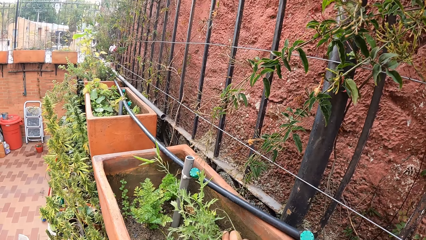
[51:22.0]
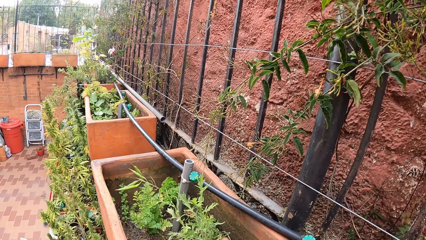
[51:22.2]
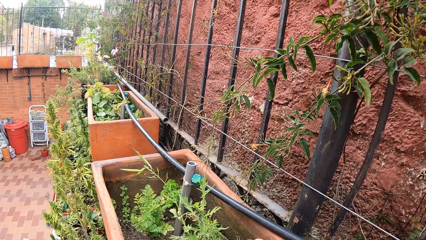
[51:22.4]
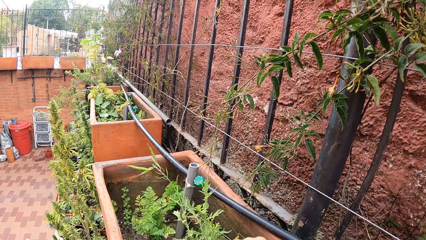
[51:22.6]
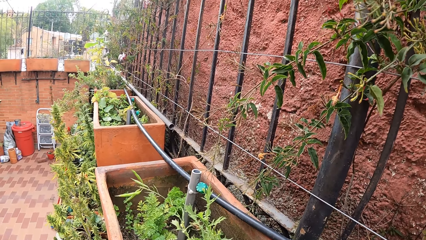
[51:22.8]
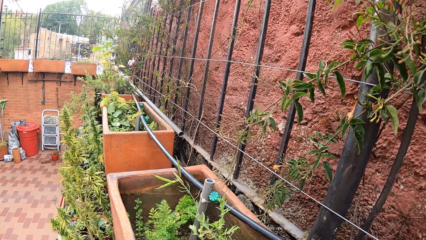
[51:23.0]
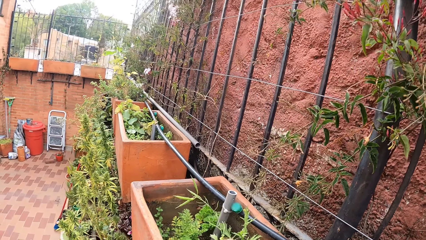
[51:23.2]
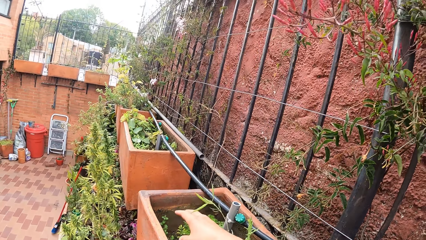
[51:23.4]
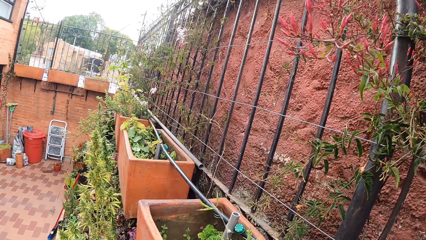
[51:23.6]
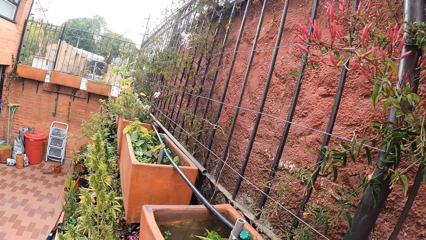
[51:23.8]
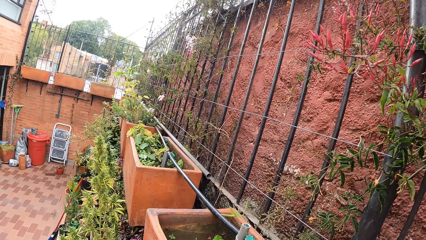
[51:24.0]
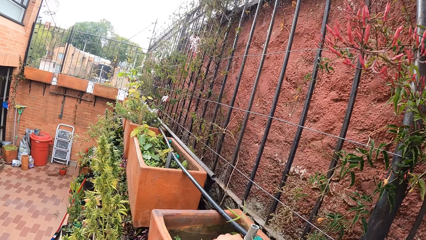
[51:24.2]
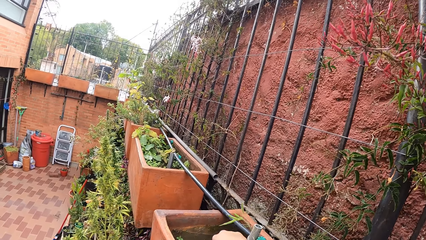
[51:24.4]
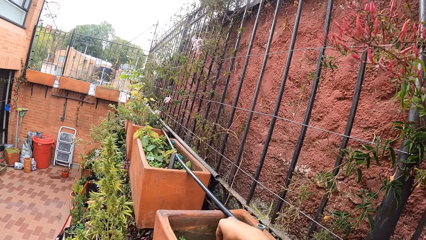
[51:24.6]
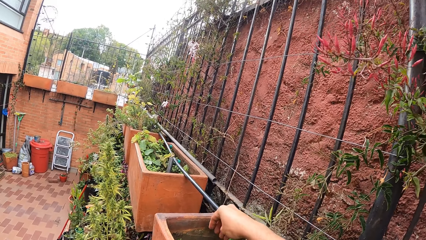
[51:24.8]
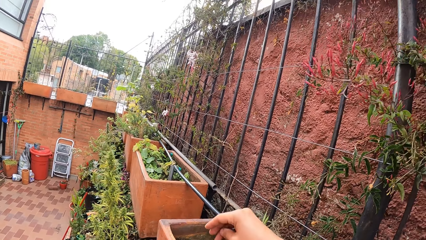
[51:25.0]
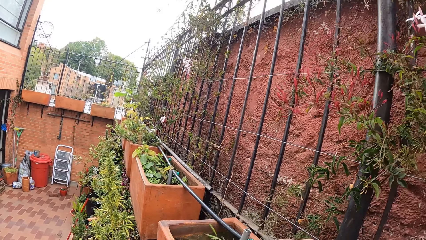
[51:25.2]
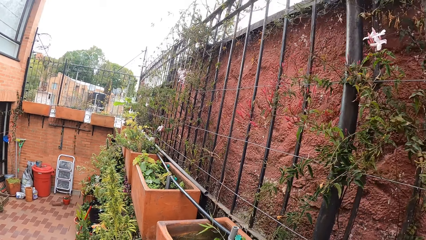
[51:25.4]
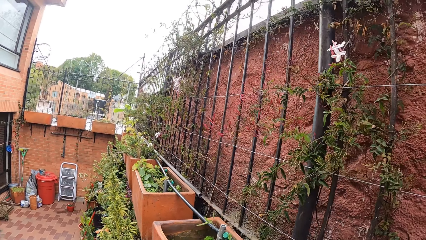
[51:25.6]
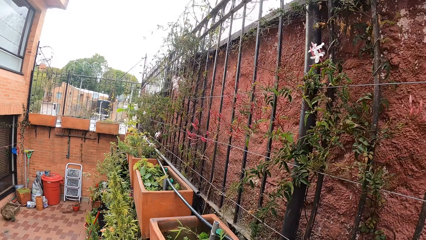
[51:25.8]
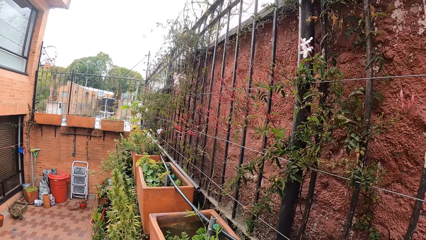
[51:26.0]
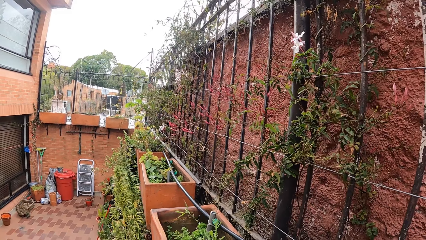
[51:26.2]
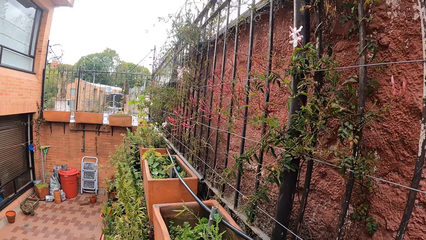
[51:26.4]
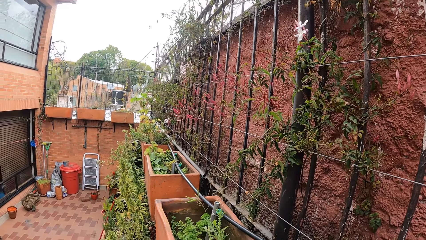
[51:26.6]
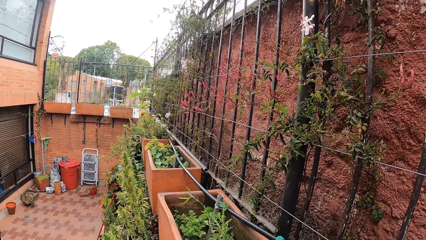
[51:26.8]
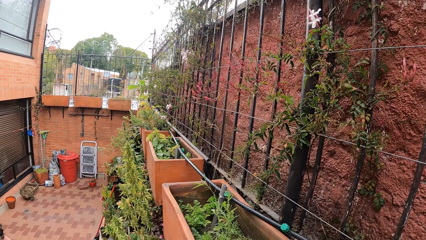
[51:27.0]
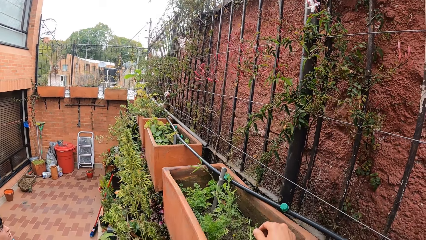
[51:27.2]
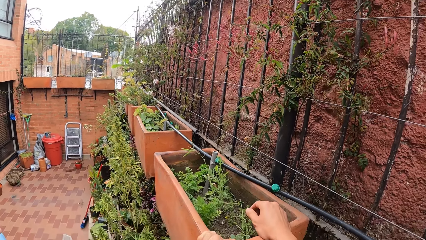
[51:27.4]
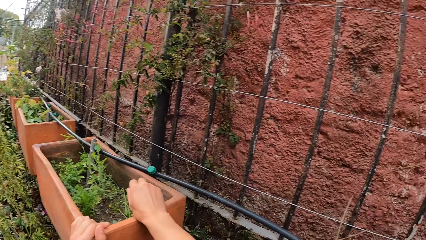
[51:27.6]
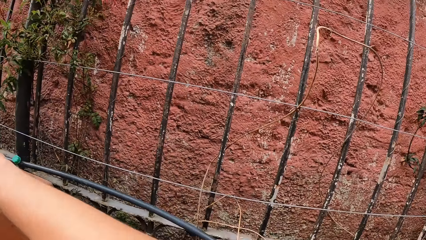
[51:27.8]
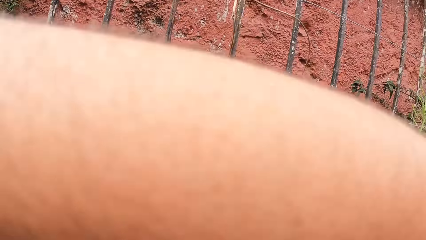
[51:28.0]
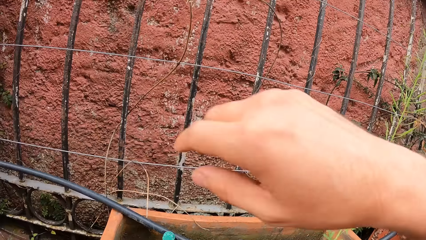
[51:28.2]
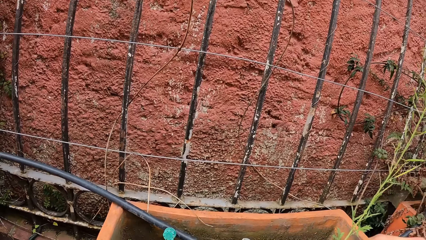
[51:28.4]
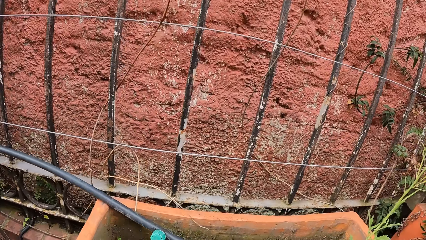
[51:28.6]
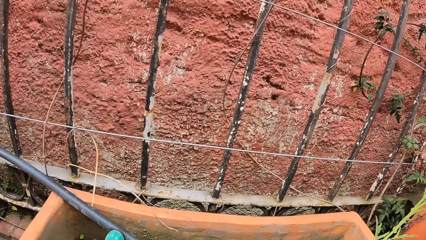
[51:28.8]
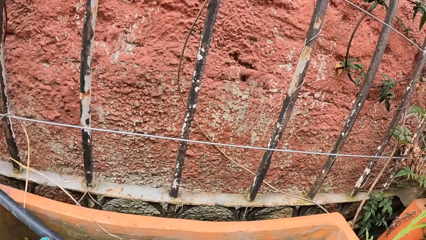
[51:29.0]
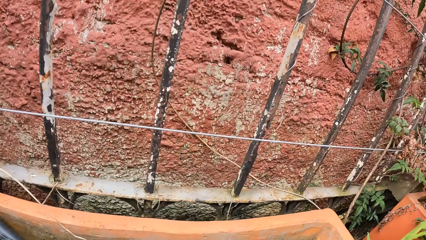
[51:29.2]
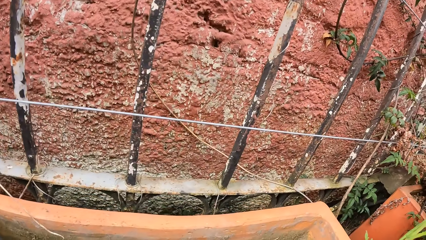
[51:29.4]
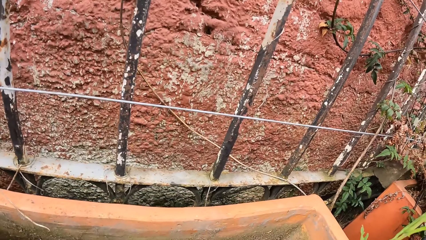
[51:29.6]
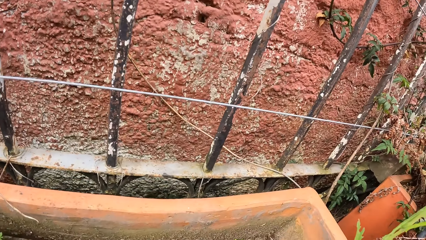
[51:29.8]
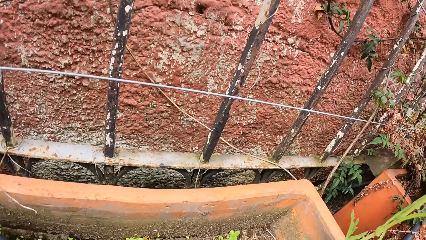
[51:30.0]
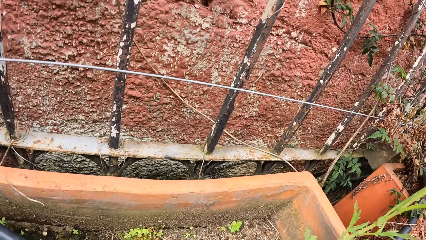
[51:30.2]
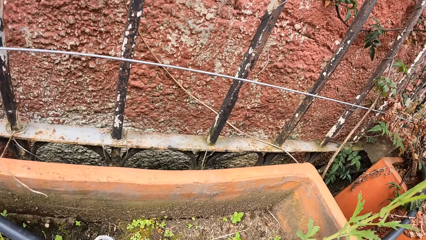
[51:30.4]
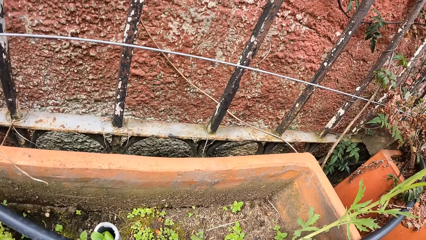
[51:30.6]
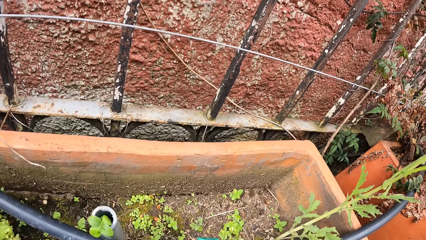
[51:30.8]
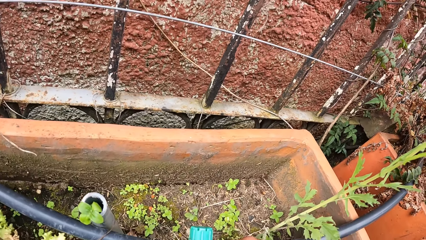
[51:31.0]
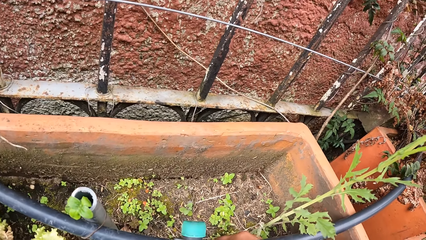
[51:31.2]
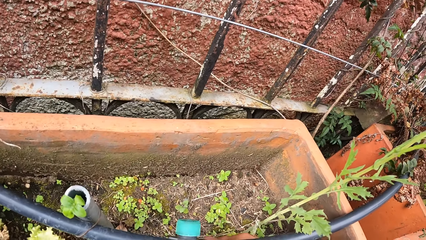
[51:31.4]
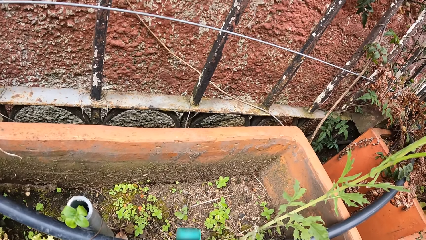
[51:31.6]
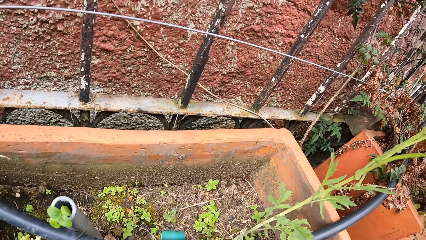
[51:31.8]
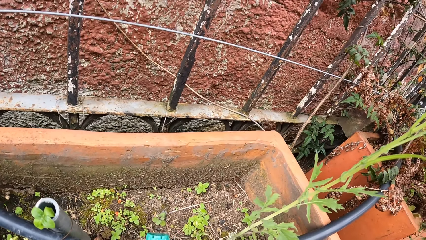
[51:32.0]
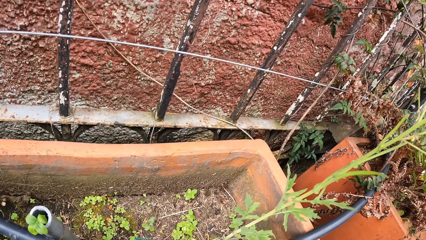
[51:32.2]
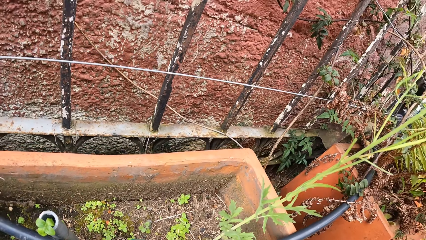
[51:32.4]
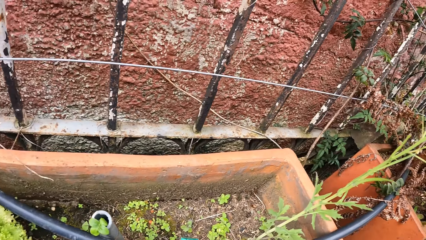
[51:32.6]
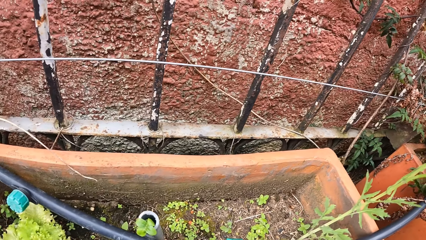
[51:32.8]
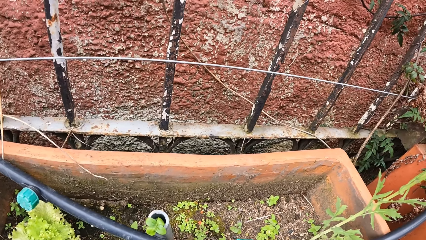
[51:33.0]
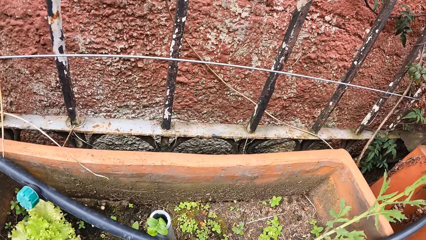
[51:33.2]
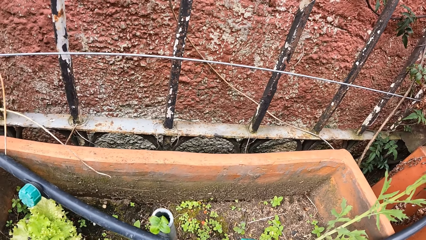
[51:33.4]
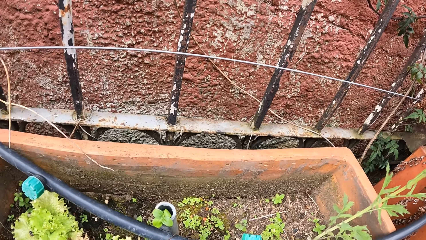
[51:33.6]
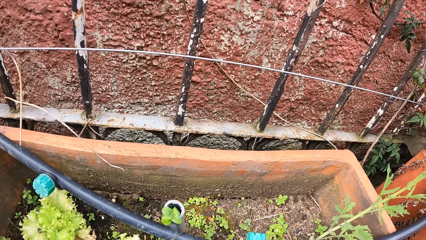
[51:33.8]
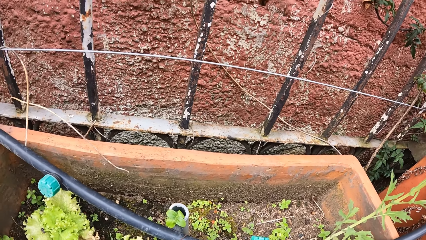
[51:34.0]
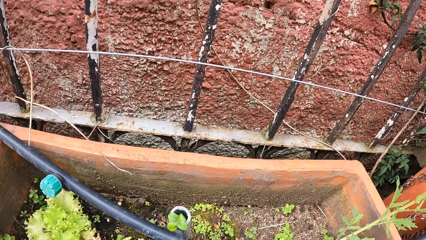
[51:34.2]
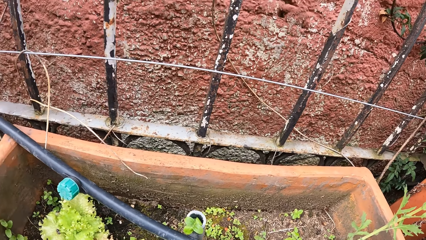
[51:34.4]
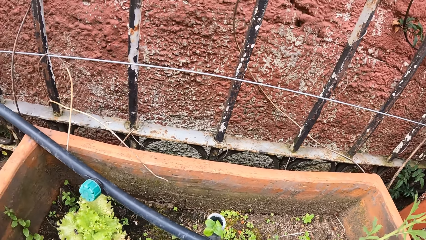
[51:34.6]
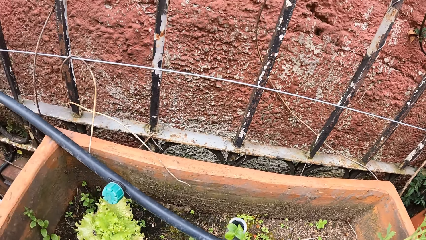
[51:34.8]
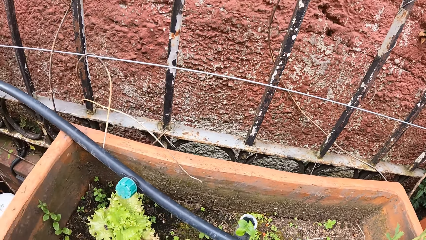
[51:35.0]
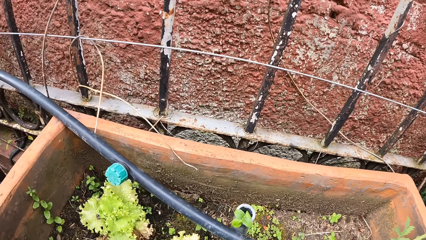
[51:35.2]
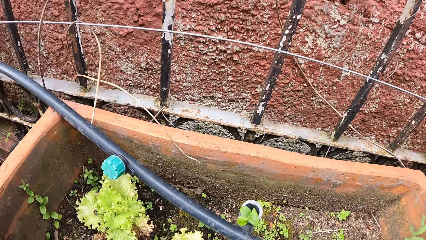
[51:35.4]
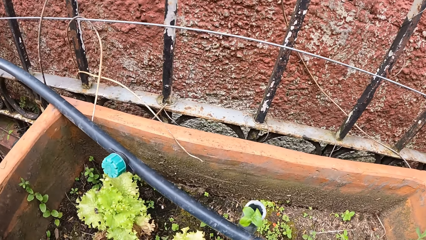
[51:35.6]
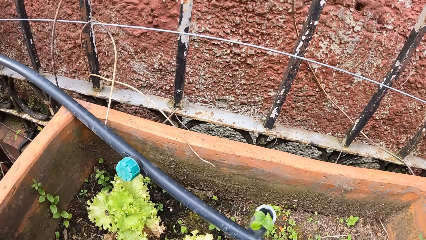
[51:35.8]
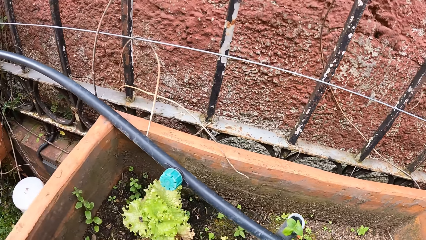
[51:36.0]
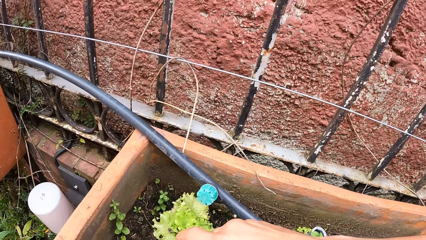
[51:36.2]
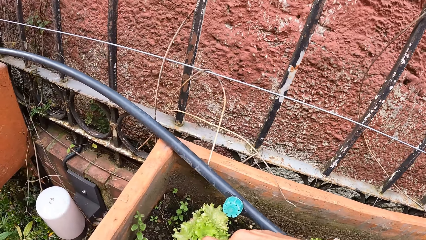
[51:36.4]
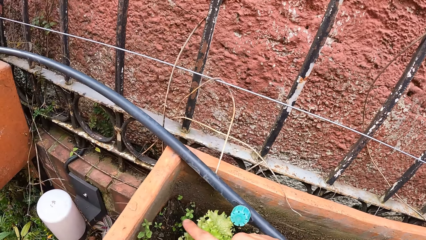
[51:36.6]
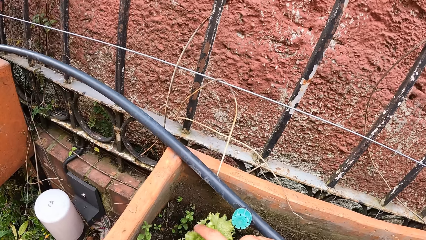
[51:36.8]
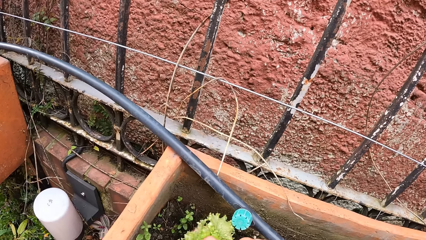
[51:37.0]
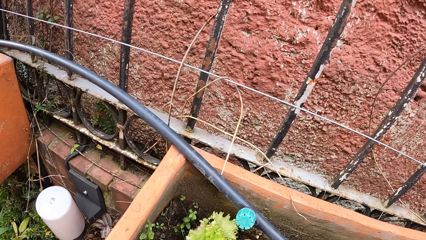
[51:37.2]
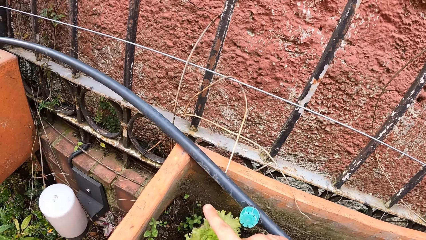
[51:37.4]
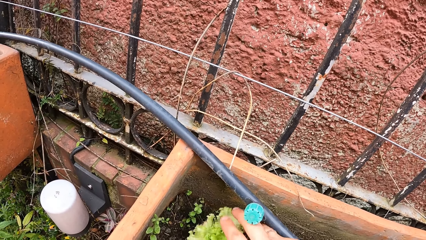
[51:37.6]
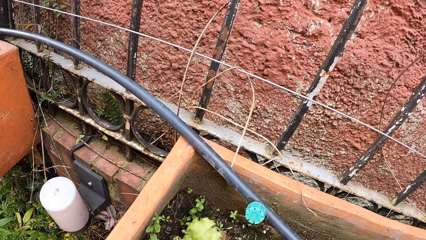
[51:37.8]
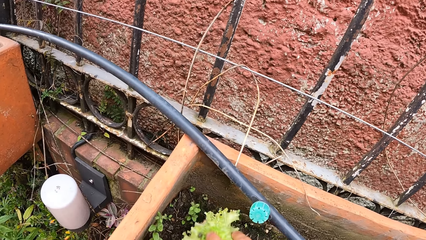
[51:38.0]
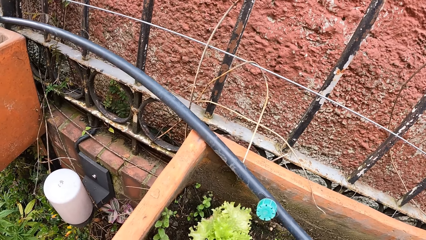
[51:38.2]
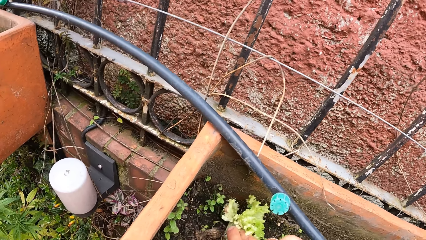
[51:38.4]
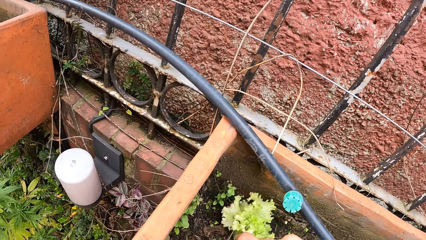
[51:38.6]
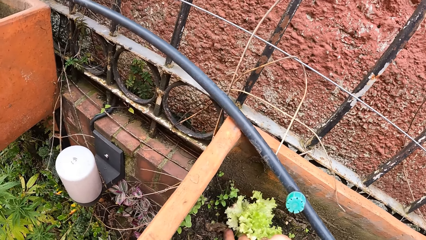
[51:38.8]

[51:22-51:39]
The camera wearer holds the wall vase with his right hand. He cleans his face with his right hand. He touches the plant in the wall vase with his right hand.
